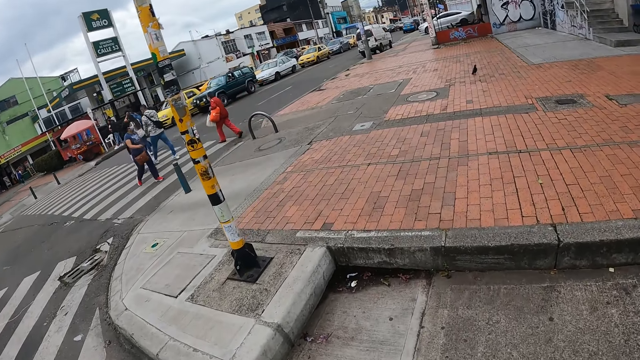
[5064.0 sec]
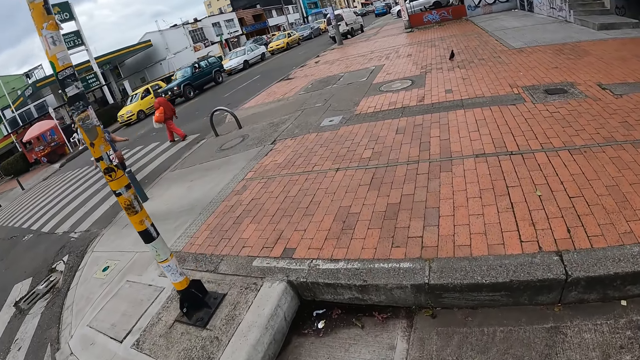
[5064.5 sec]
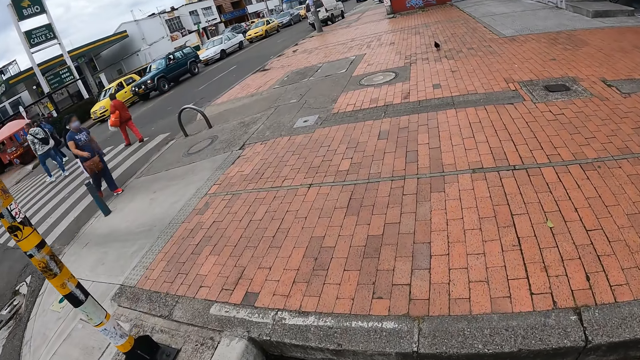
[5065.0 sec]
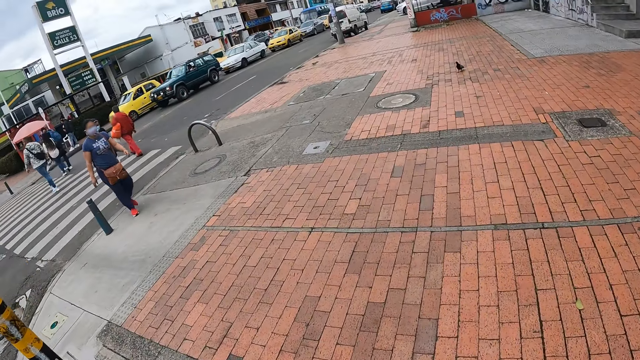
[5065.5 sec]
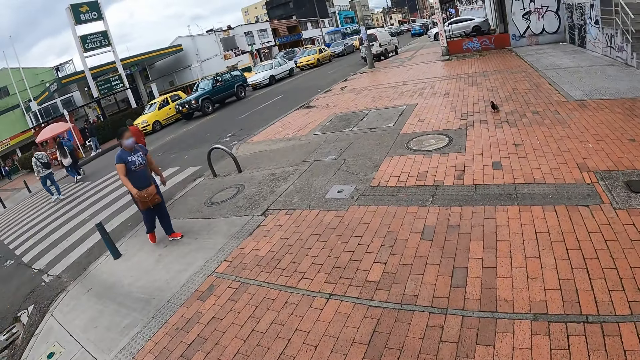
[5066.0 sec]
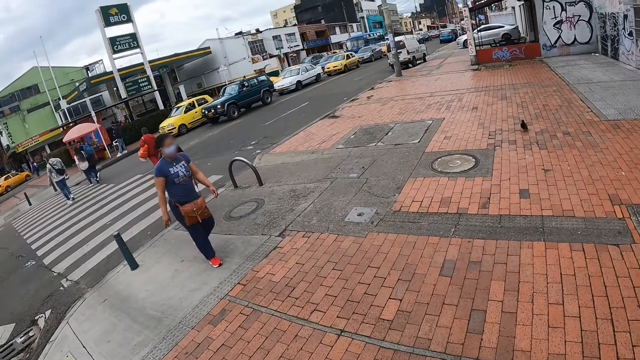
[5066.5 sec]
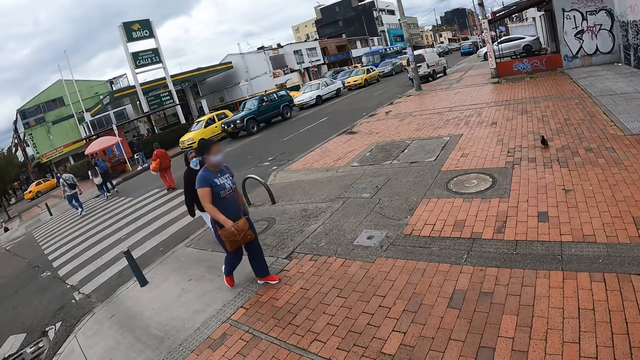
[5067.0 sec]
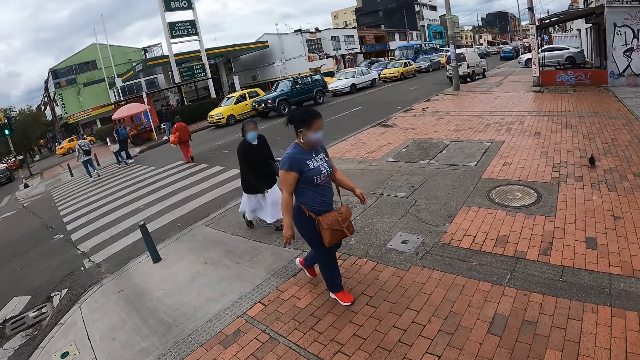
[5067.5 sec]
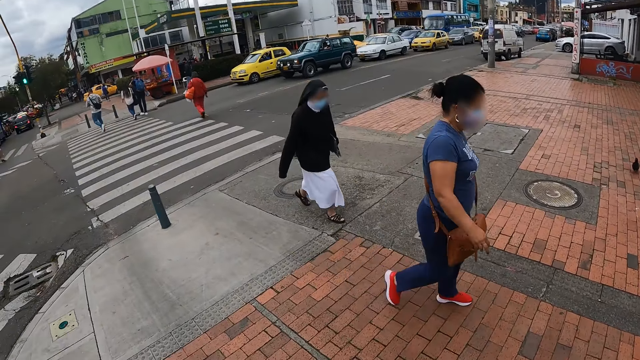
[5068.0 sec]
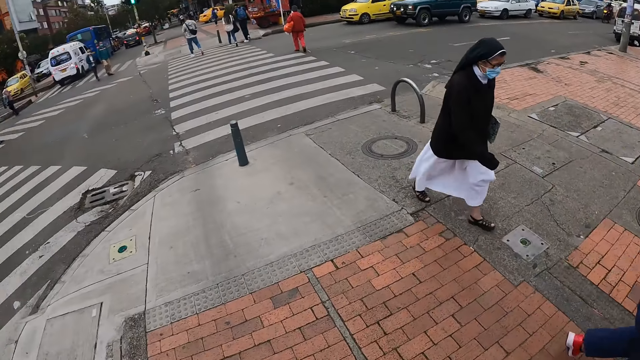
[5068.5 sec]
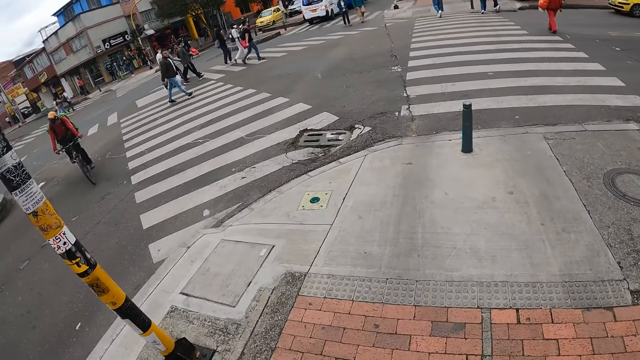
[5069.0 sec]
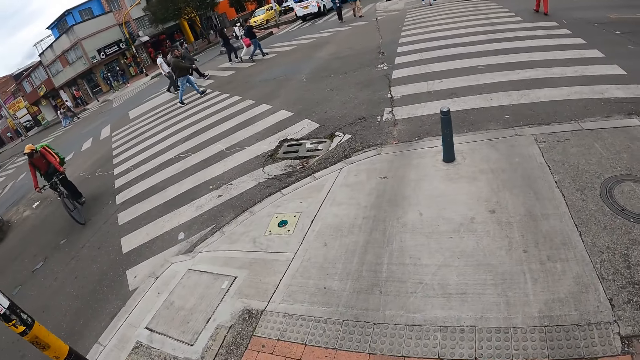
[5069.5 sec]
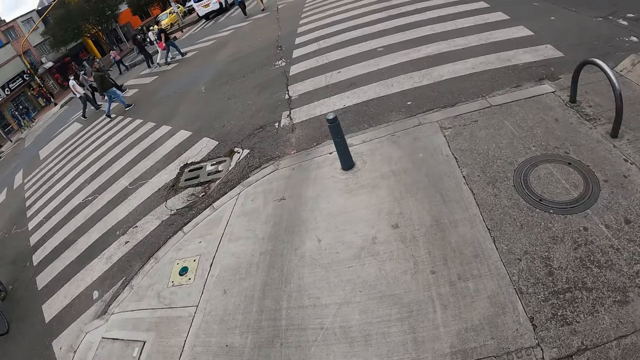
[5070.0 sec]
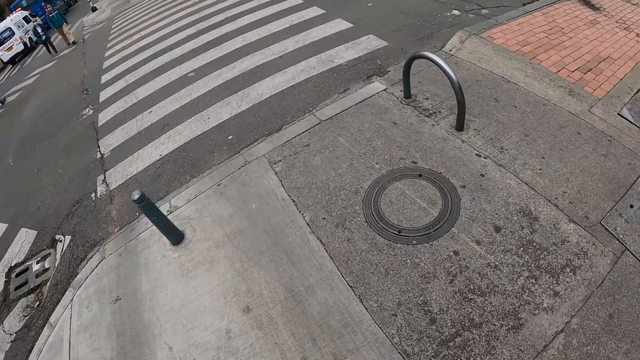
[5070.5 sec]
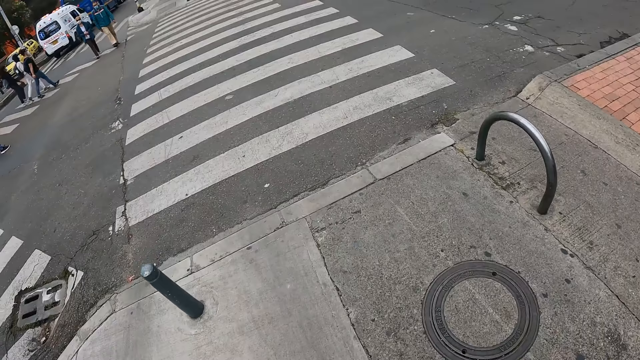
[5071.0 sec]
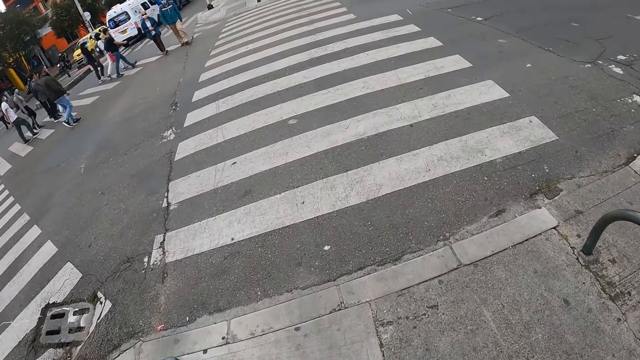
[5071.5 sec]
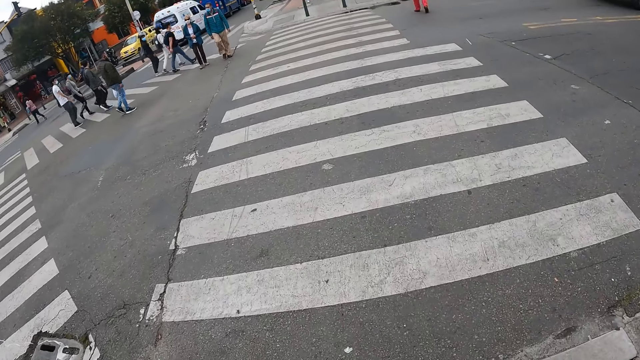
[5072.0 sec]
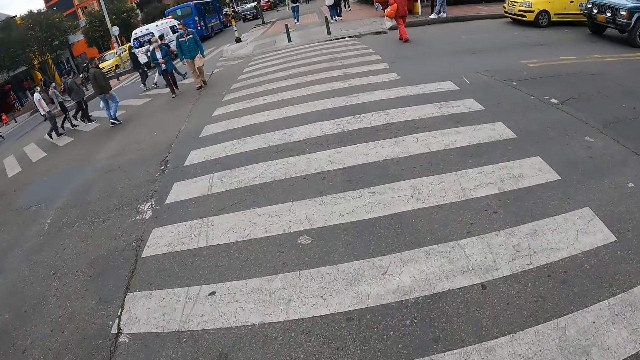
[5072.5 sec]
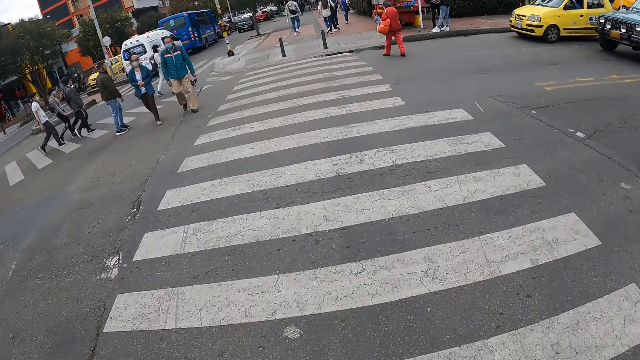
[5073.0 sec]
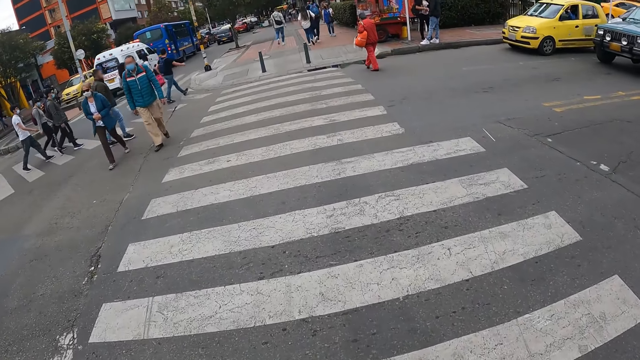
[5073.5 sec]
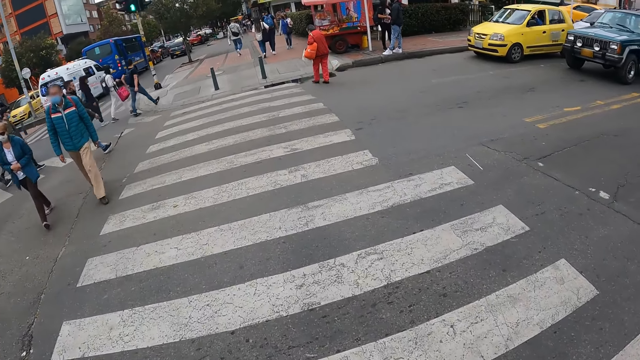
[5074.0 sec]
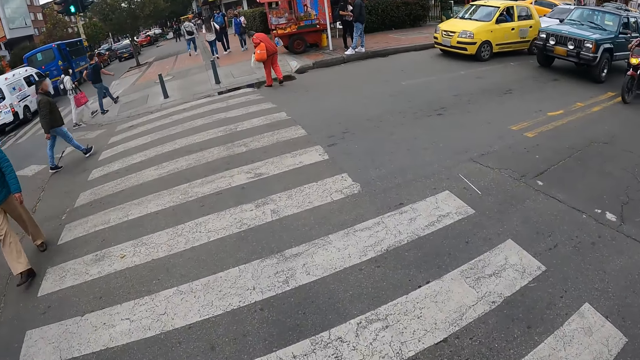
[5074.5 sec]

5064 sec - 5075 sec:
A lady crosses the street. Another lady crosses the street. The camera wearer walks around. The group of people cross a zebra-crossing on the road. The camera wearer crosses the zebra-crossing on the road with the man.

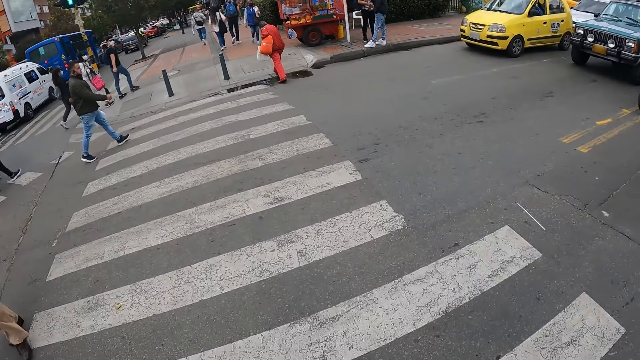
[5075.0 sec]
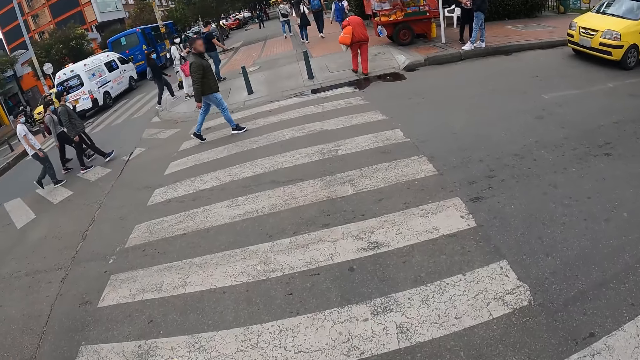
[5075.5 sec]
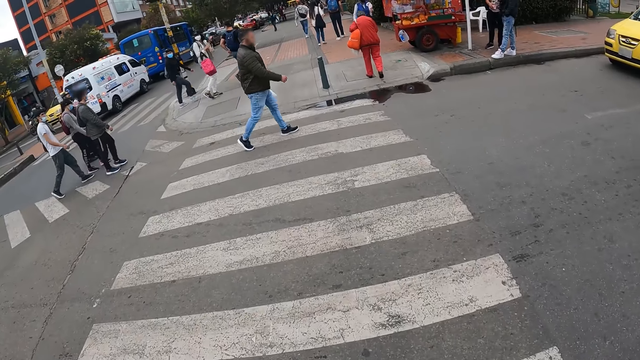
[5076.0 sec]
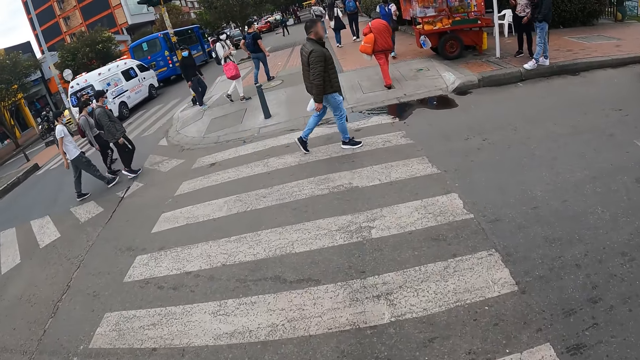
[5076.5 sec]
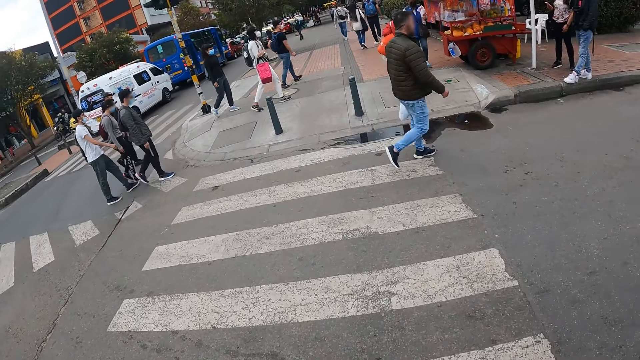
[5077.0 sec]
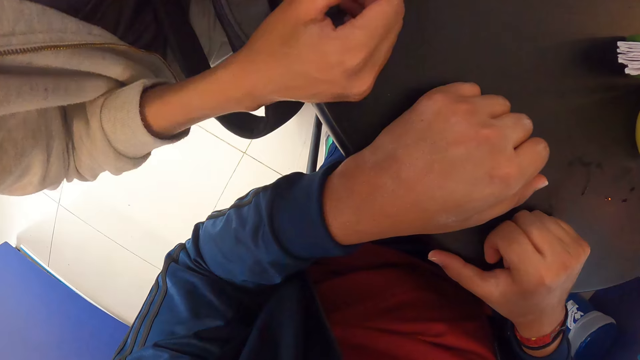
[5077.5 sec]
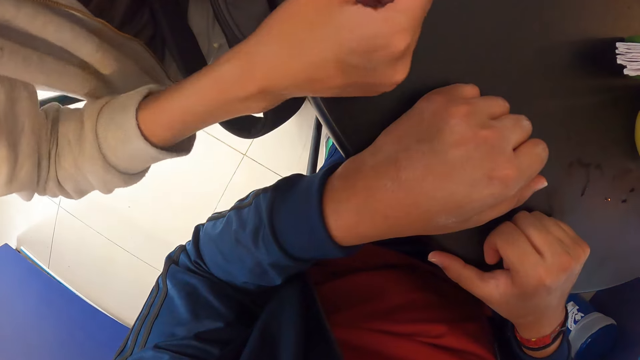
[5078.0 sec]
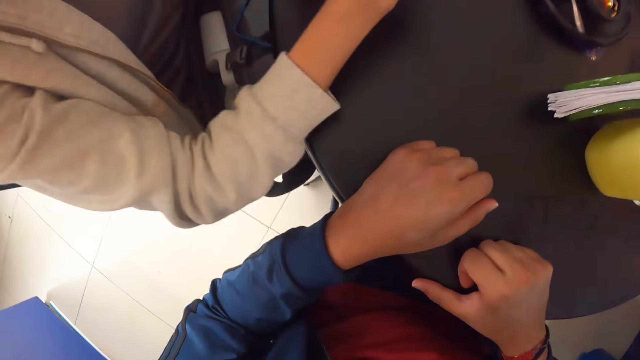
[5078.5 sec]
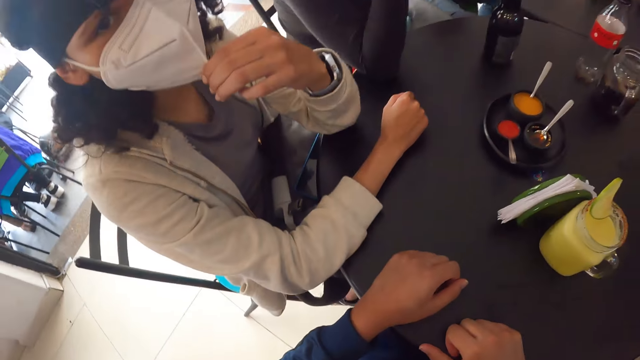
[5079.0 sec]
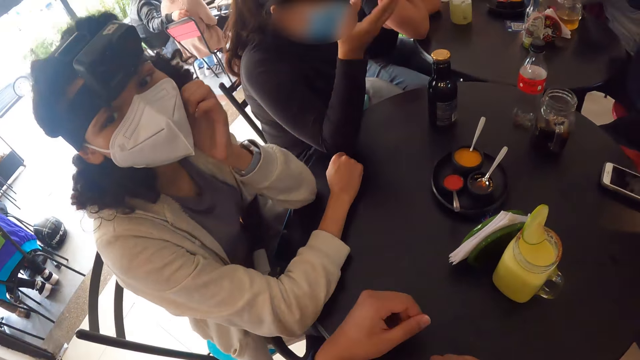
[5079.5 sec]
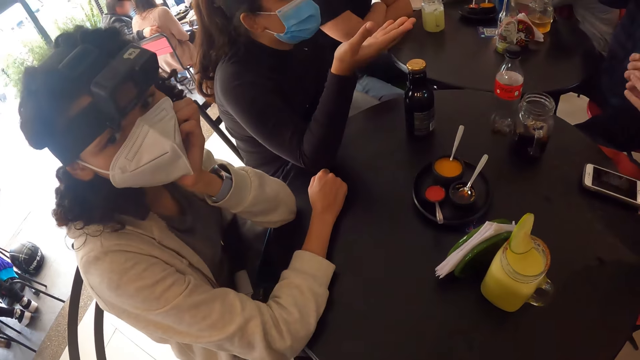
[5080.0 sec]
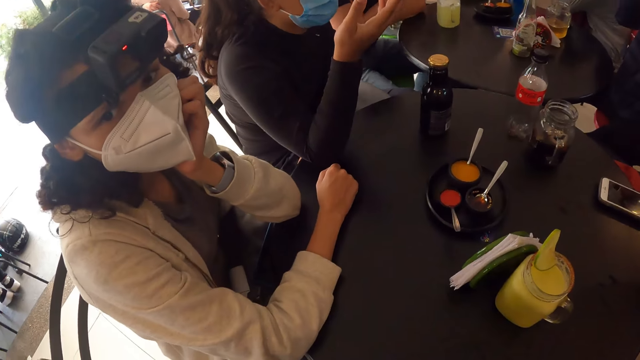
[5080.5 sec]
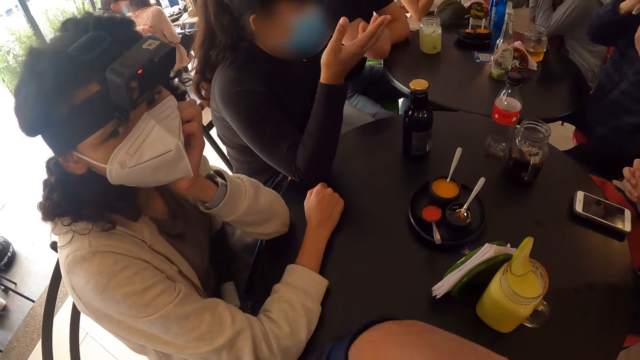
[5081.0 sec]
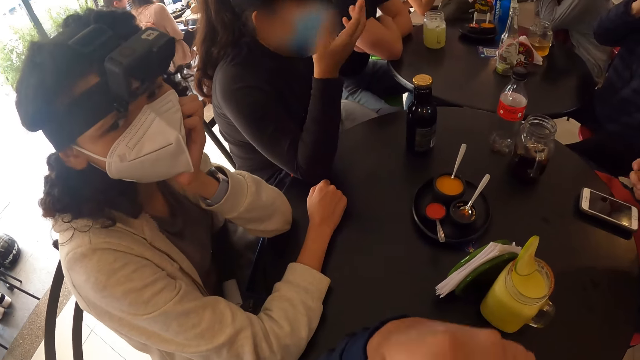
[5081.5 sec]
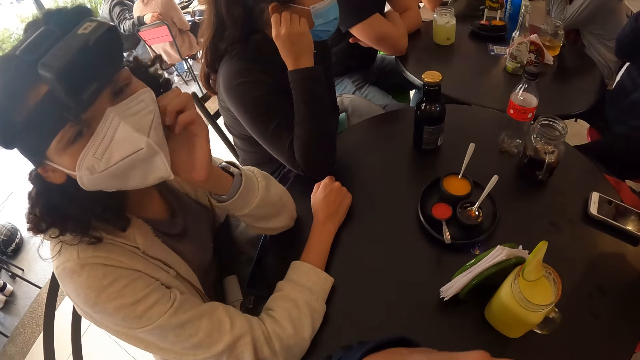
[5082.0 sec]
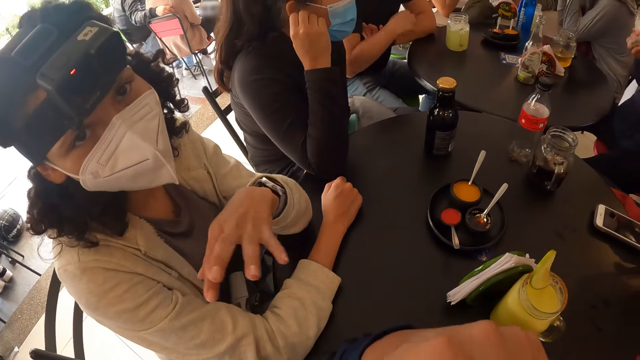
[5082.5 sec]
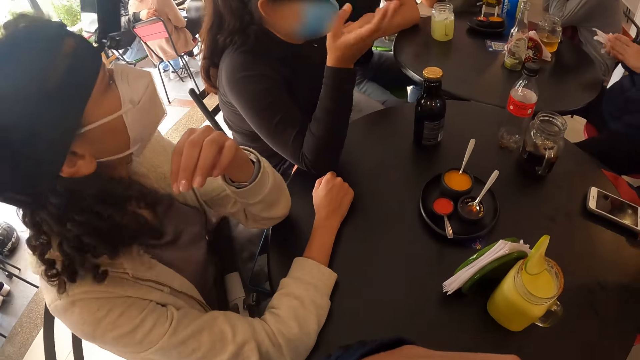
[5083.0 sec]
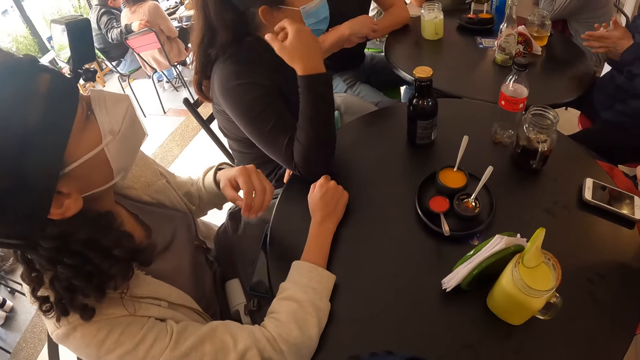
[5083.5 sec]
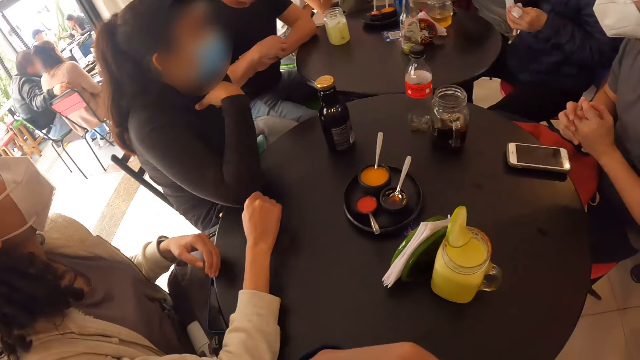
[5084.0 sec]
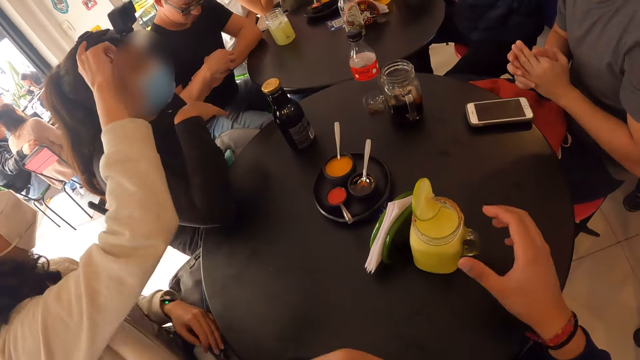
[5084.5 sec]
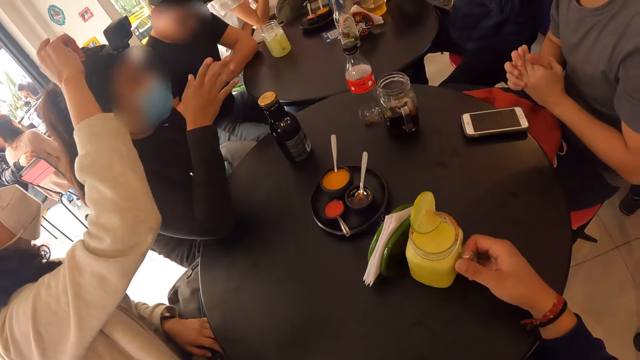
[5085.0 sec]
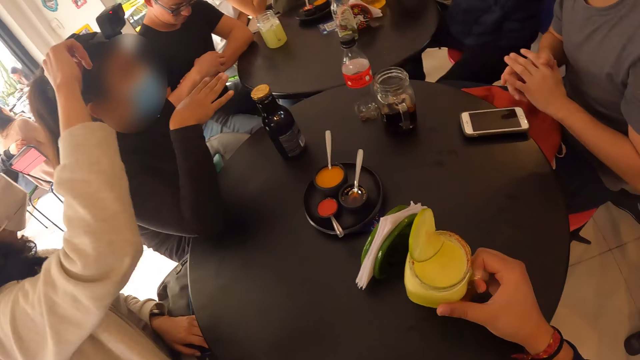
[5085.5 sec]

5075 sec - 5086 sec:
A man crosses the street. Another man crosses the street. A lady crosses the street. Another lady crosses the street. A third lady crosses the street. The camera wearer interacts with a group of people on a table. The first lady moves a hand, touches her face mask with her left hand, and adjusts the face mask. The camera wearer interacts with the first lady on the table. He lifts a hand. The third lady touches the face mask. The first lady sways a hand. A third man scratches his arm. The third lady sways a hand. A fourth man rubs his hands. The first lady touches the camera. The camera wearer picks up a cup of lemonade from the table with his right hand.
